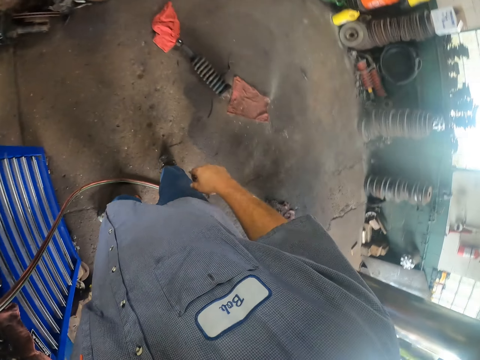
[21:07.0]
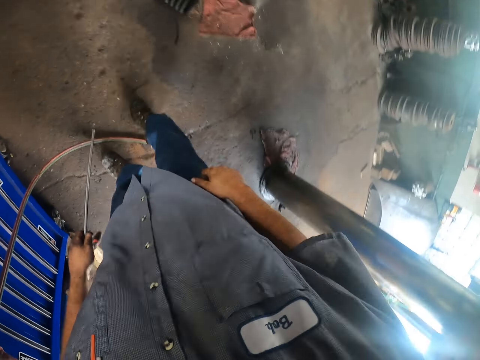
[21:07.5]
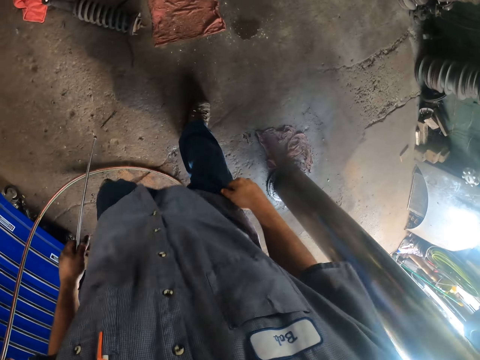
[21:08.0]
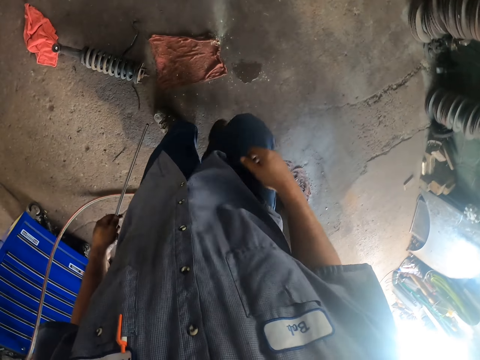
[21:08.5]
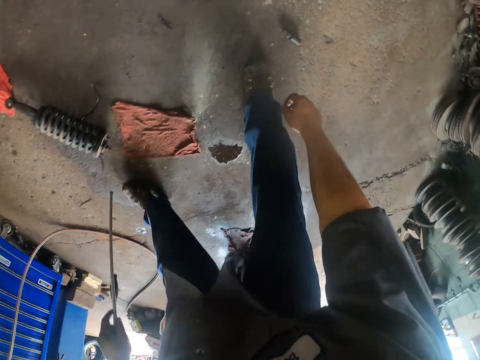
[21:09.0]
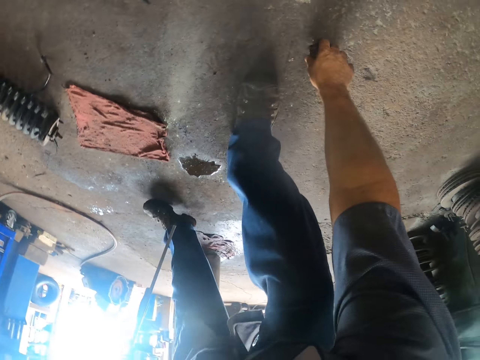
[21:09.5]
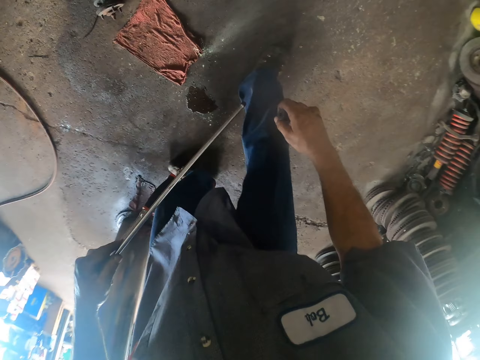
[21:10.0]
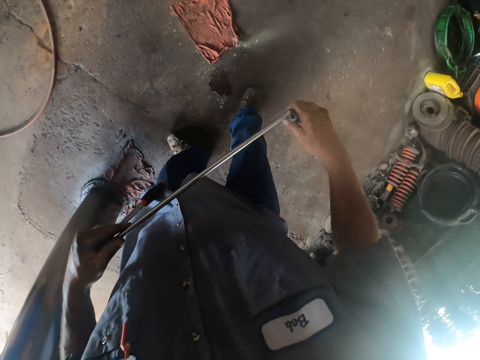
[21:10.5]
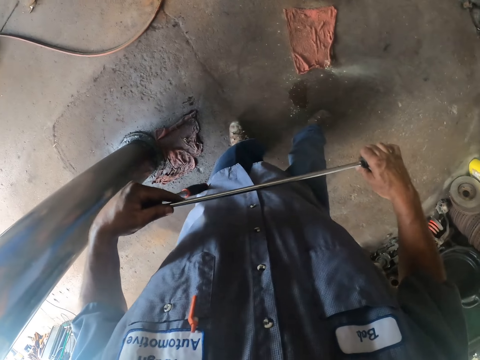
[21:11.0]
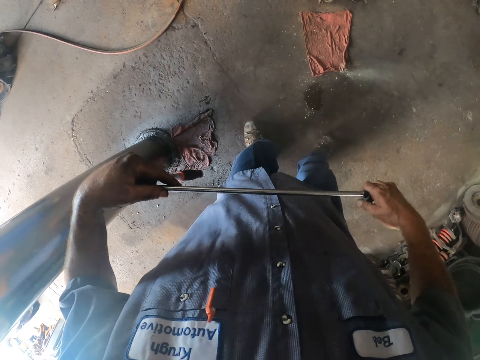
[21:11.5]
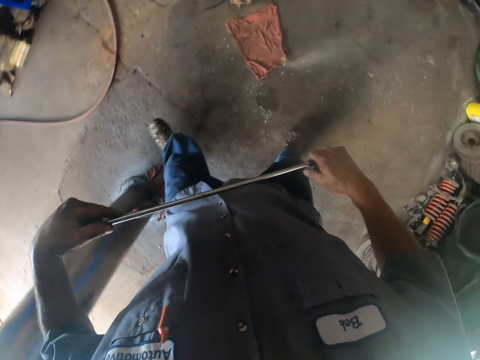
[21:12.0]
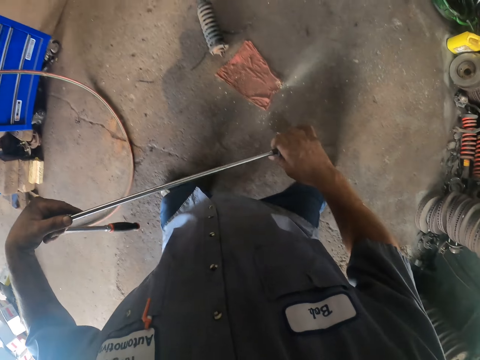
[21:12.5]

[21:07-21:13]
The camera wearer moves his hand. He bends down. He picks up a bolt. He takes the ratchet driver from the floor. He stands. He inserts the bolt in the metal. He puts the ratchet driver on the iron rod.

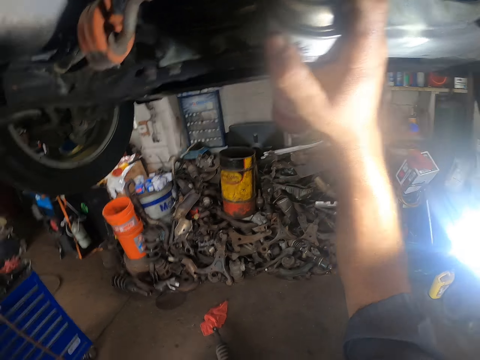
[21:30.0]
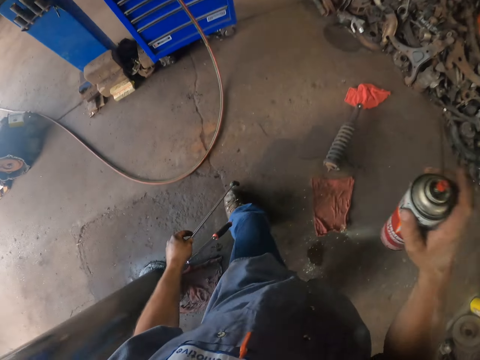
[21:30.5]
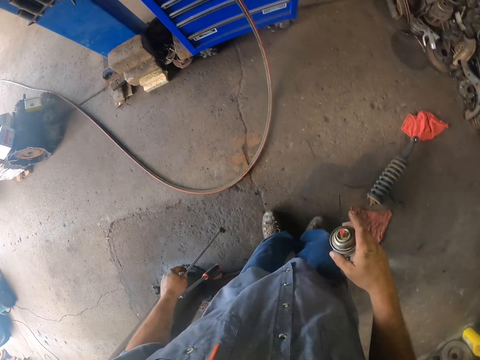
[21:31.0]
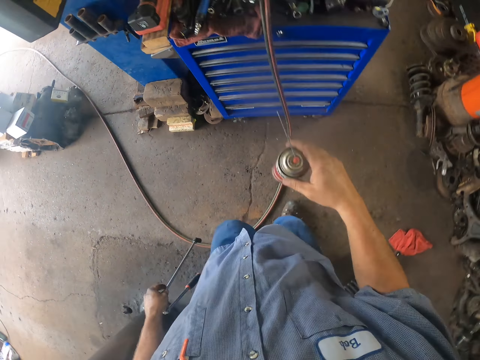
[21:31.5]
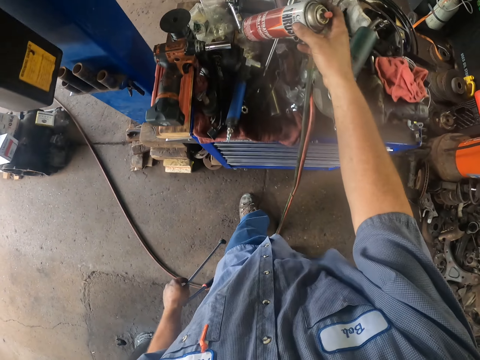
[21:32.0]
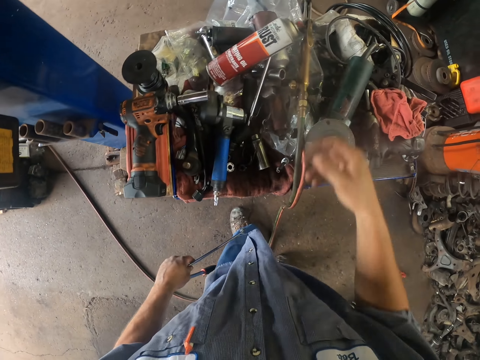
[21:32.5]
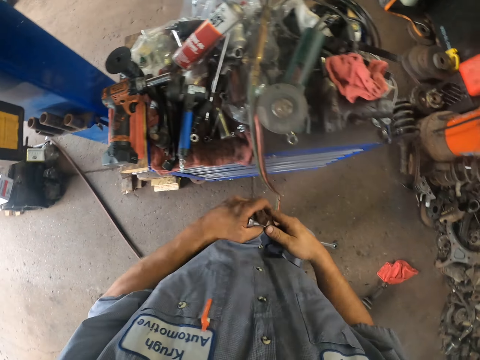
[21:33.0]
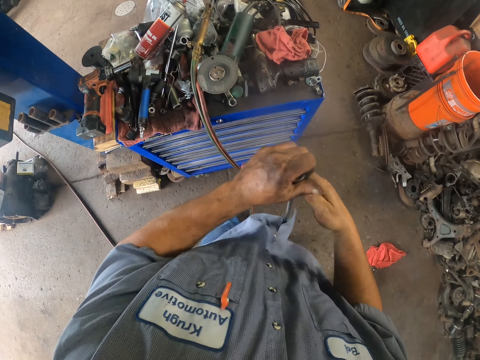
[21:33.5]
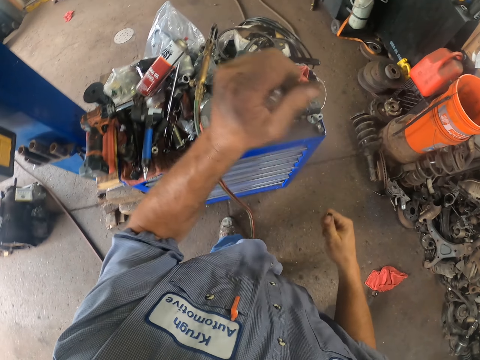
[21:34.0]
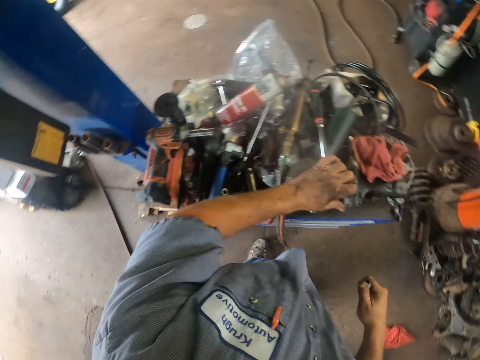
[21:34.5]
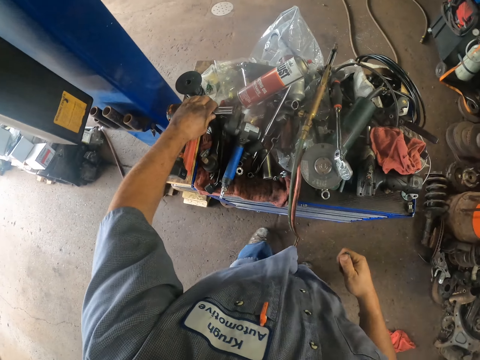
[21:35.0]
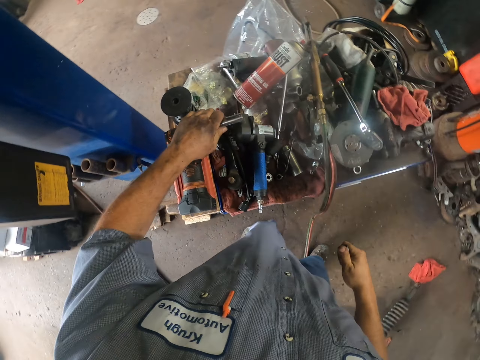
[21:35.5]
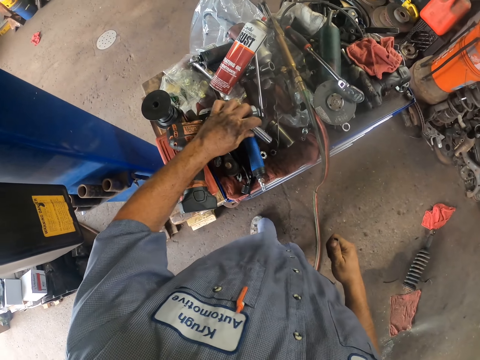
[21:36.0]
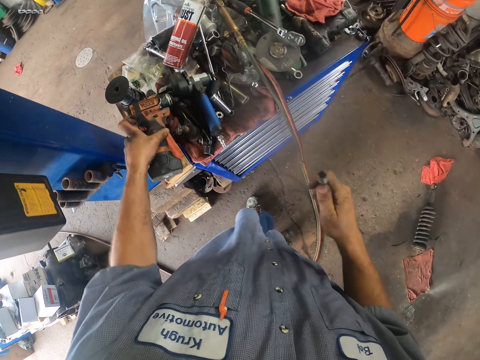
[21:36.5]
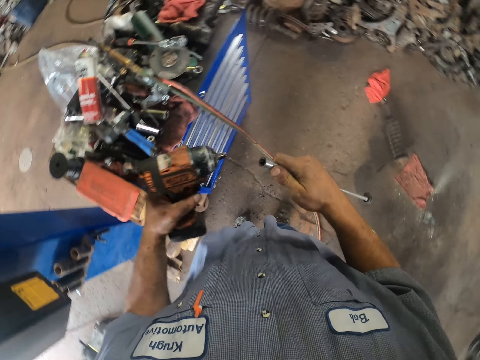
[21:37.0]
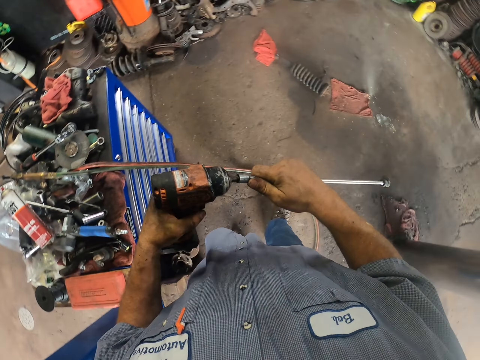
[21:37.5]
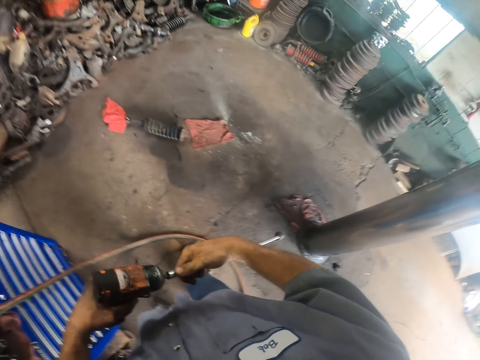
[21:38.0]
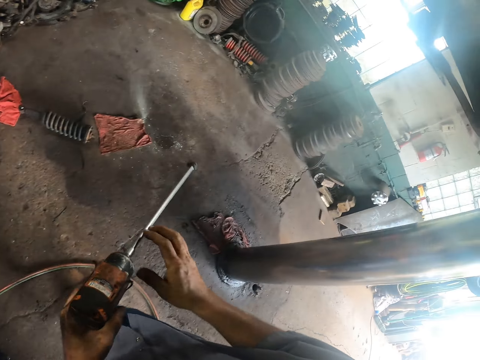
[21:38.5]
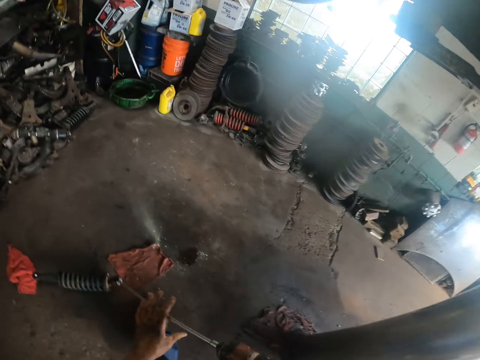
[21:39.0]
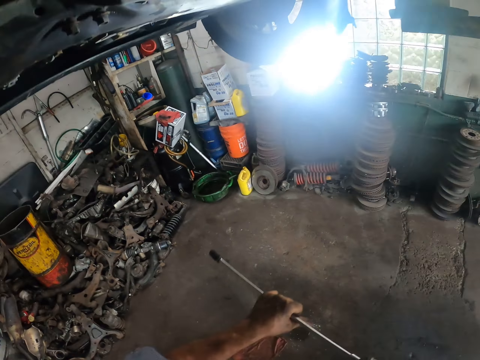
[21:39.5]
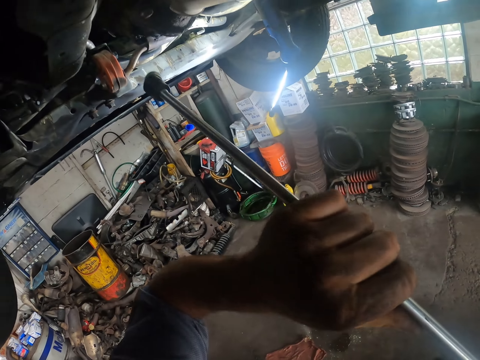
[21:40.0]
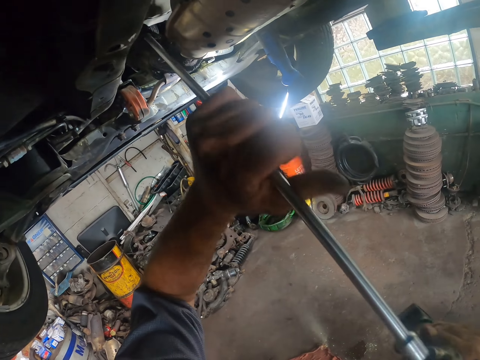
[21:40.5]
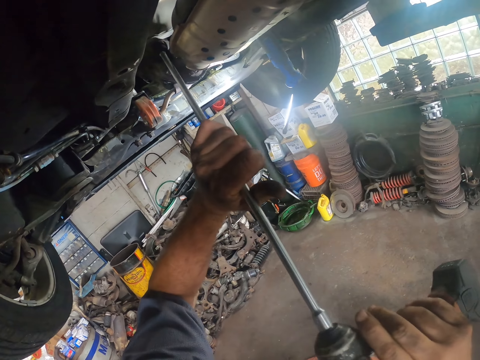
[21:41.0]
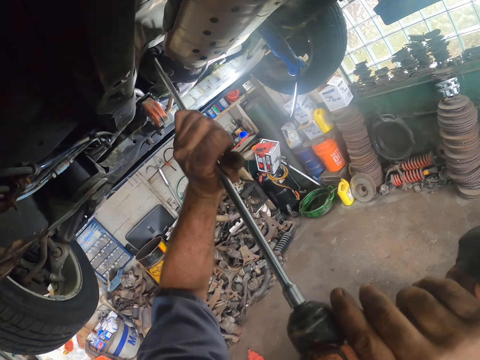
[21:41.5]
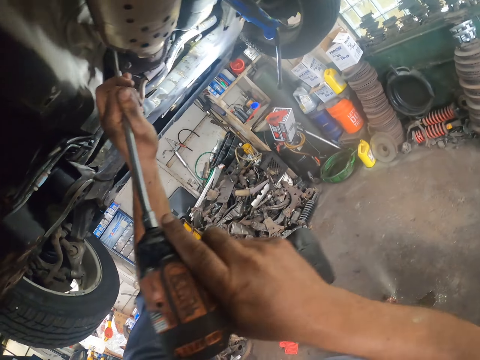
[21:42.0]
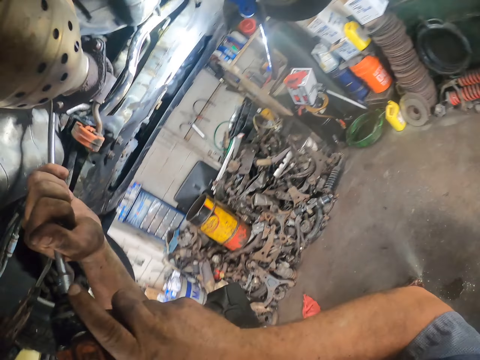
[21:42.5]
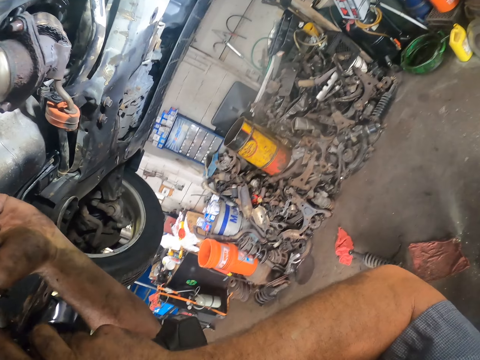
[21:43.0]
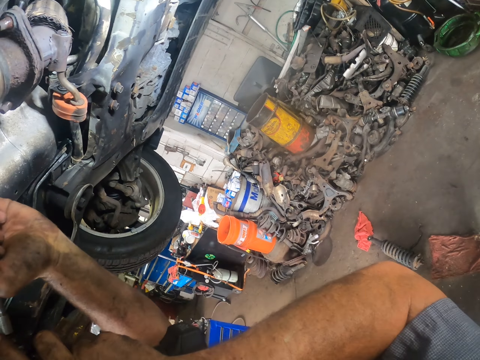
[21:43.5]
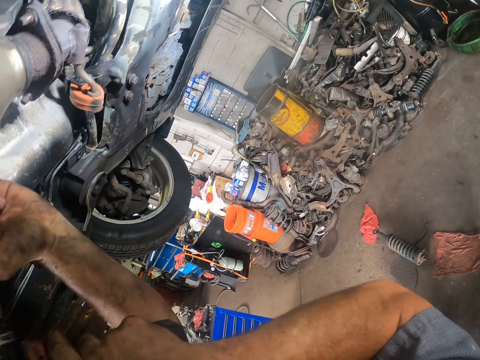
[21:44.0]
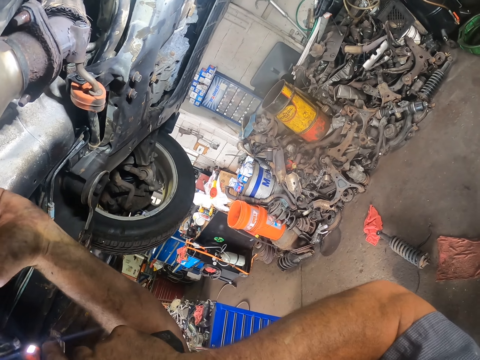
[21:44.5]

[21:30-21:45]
The camera wearer removes the dust remover spray. He walks. He puts the dust remover spray on the cabinet. He removes his hand. He removes the iron rod from the ratchet. He holds a spanner. He puts the spanner down on the tool box. He takes a hand drill. He inserts the drill in the metal. He puts the iron rod on the hand drill. He walks. He moves his hands up. He inserts in the metal. He uses the drill under the car.

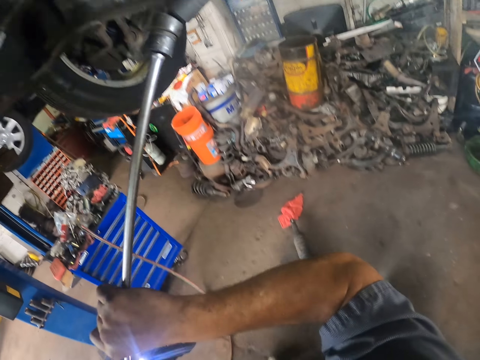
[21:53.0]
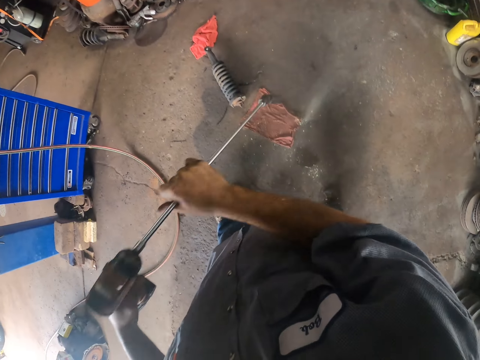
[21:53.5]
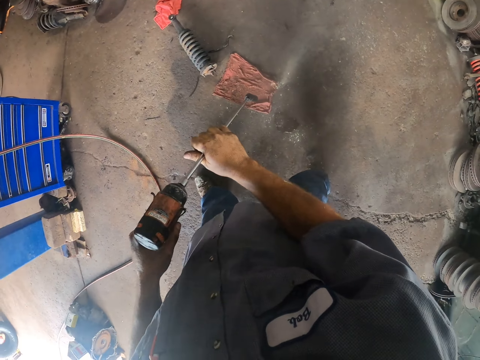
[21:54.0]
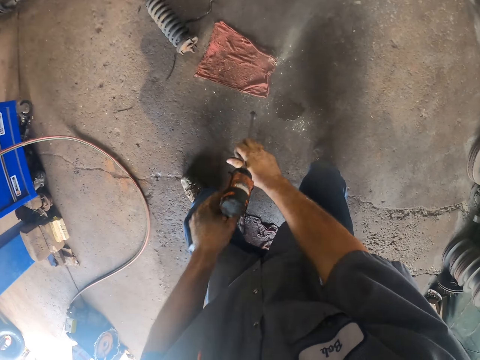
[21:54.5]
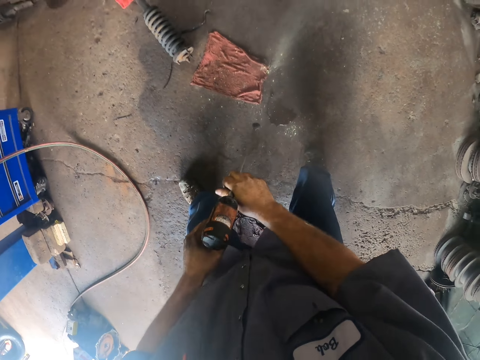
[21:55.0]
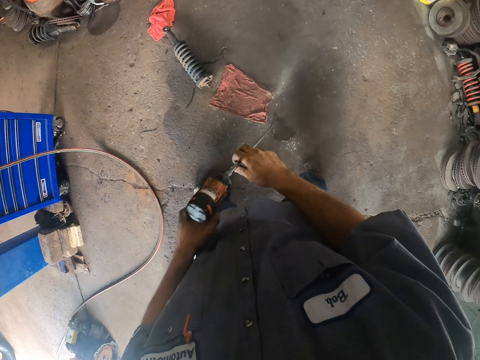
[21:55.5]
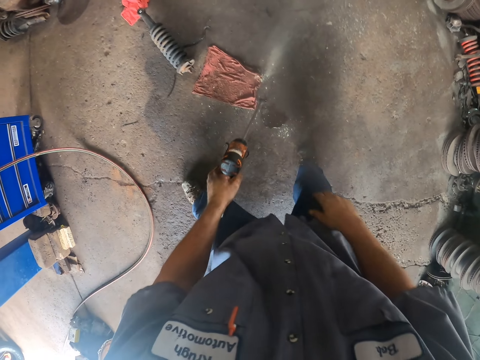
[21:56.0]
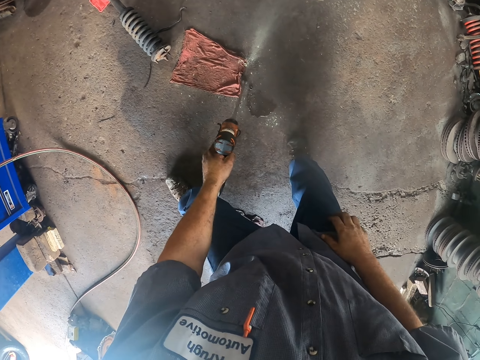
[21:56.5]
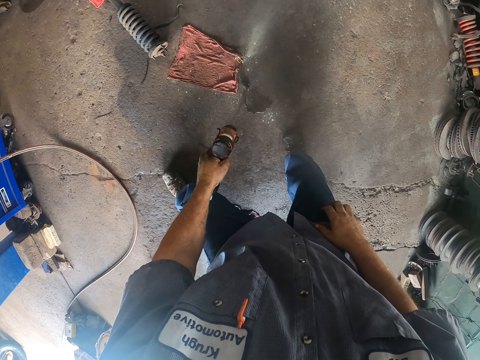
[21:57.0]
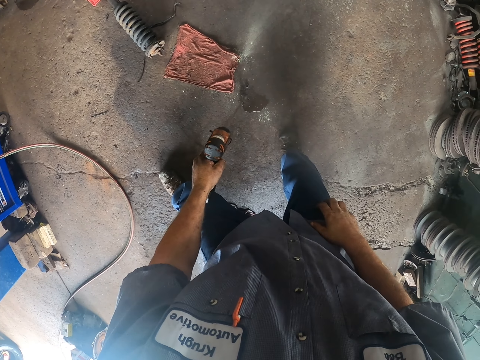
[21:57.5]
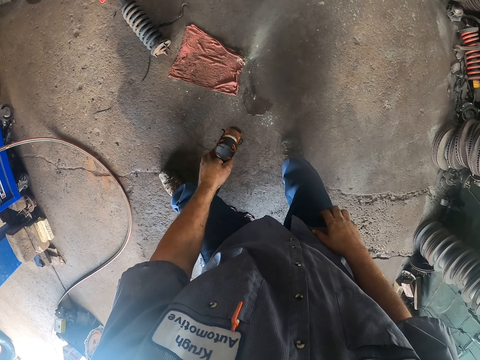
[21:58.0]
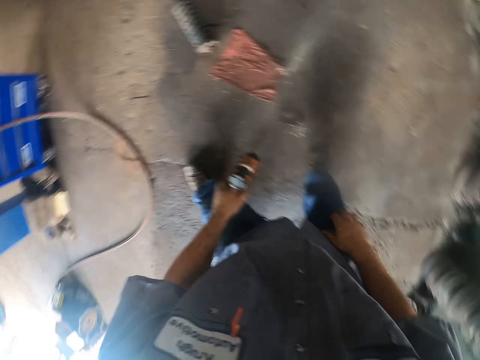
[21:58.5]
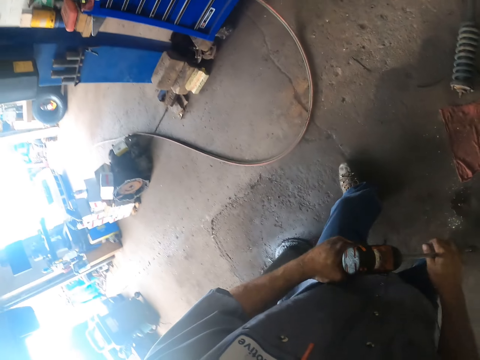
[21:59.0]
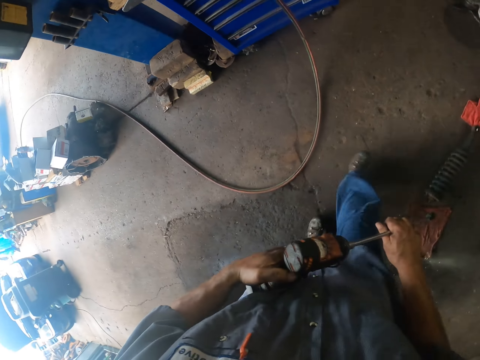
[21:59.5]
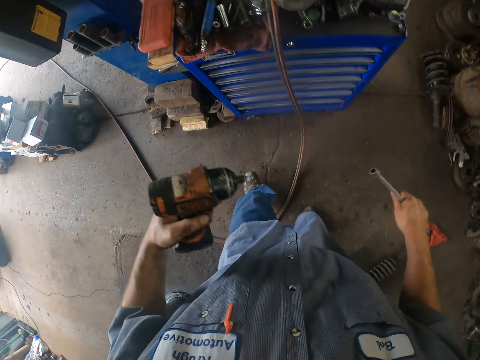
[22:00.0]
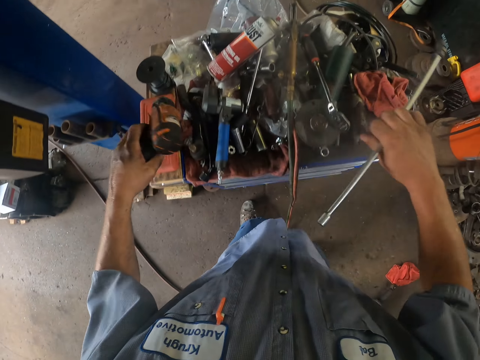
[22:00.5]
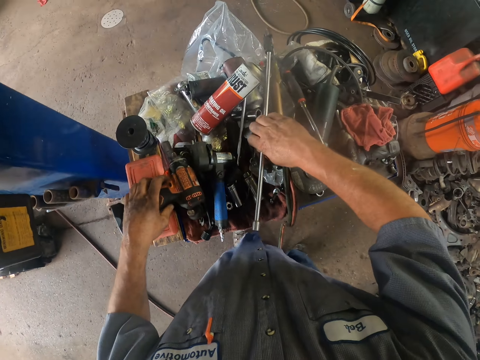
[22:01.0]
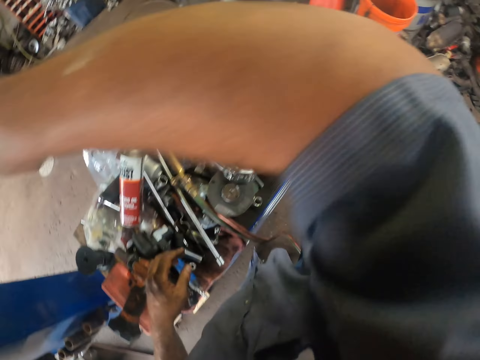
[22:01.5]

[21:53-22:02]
The camera wearer removes the metal. He pushes the metal down. He removes the metal from the drill. He puts the drill and the iron rod on the toolbox. He moves his hand.
